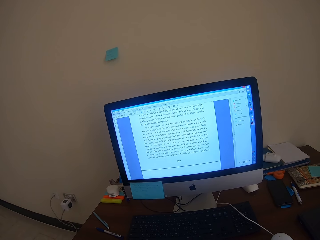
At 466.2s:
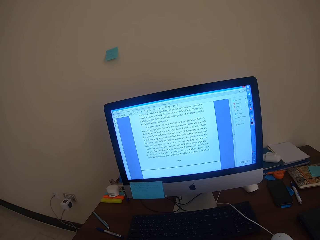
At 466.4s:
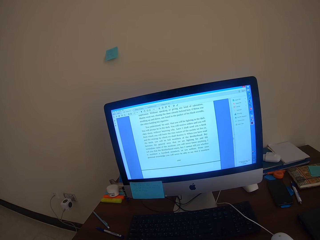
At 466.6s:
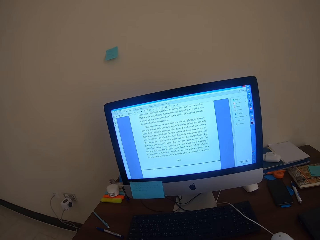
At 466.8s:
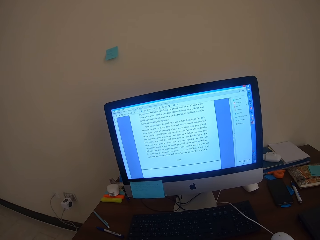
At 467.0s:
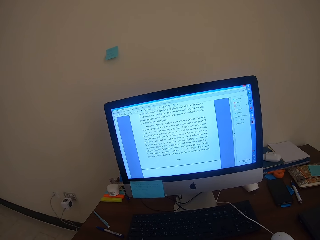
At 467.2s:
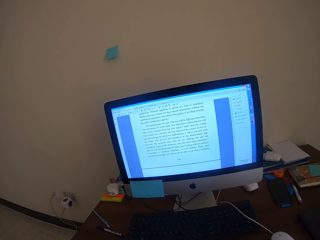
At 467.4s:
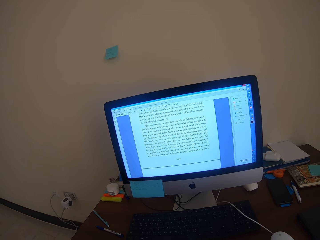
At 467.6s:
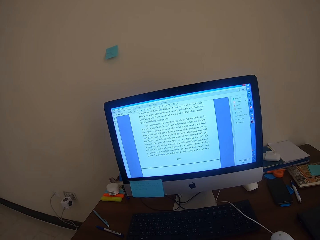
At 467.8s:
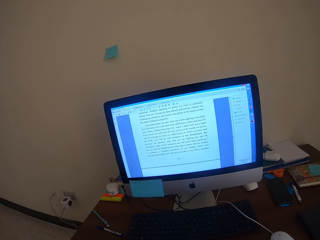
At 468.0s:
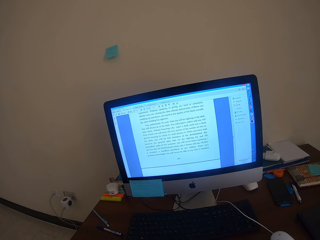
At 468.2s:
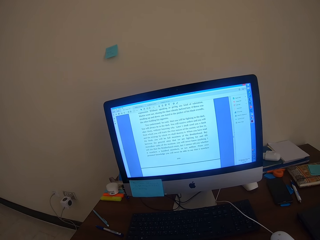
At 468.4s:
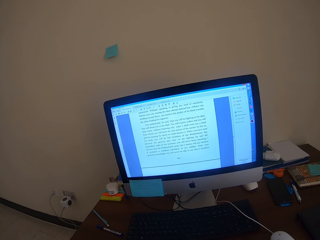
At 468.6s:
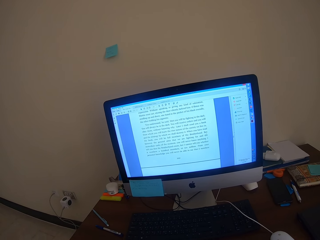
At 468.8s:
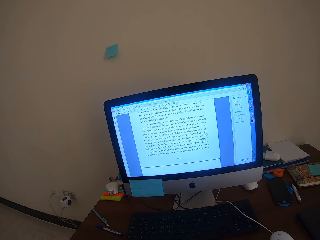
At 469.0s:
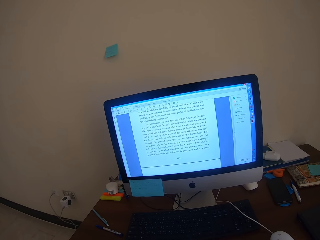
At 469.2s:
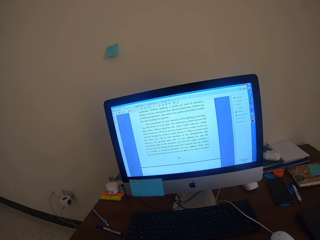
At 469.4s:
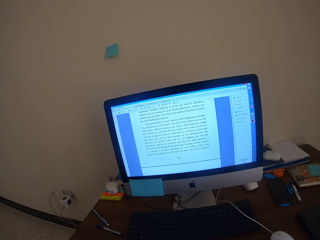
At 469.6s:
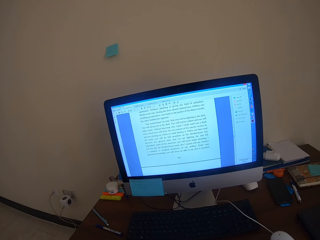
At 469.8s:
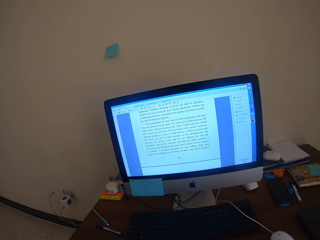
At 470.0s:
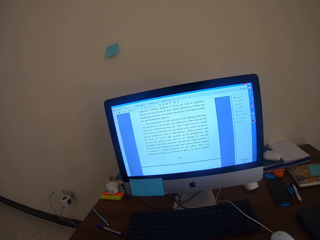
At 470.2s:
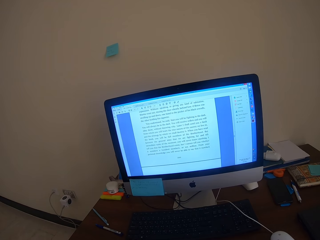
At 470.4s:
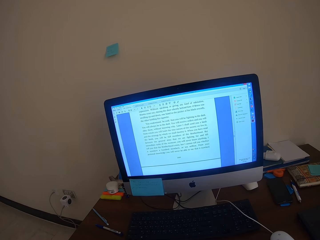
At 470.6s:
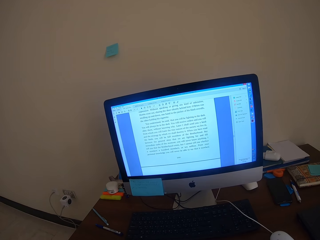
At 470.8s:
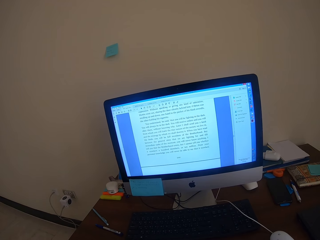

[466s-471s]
The camera wearer studies in the computer.

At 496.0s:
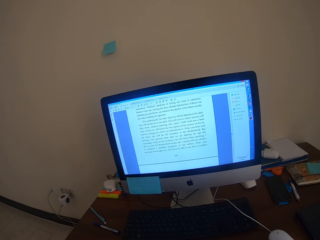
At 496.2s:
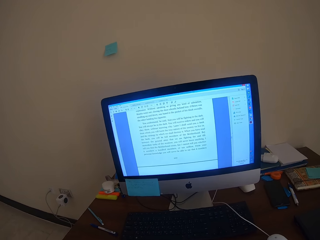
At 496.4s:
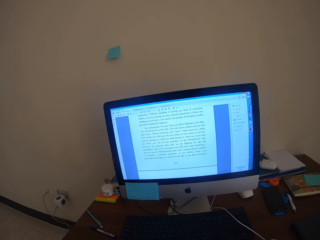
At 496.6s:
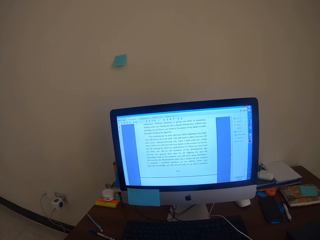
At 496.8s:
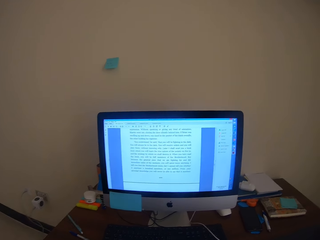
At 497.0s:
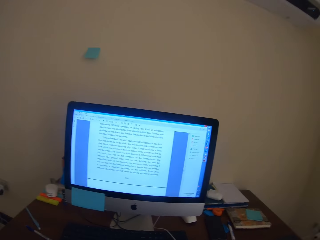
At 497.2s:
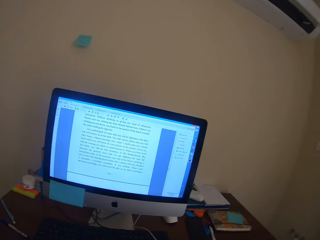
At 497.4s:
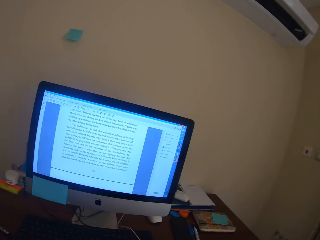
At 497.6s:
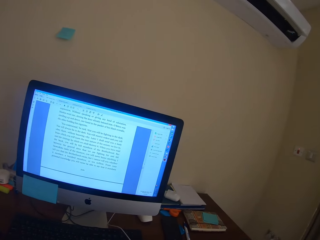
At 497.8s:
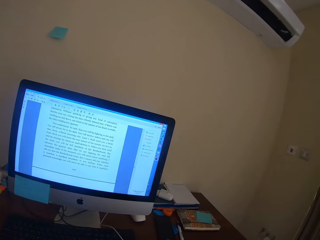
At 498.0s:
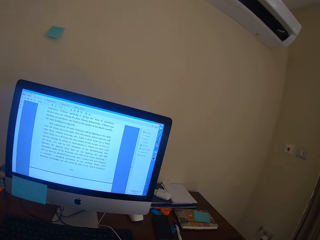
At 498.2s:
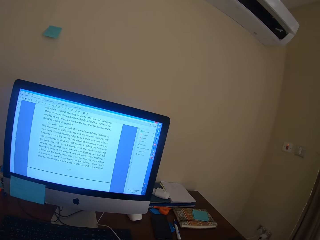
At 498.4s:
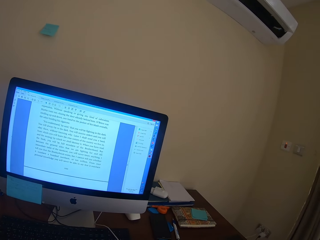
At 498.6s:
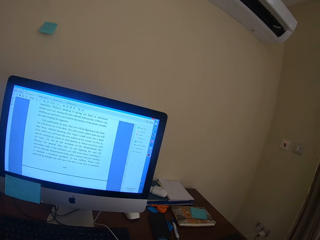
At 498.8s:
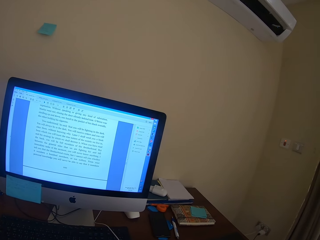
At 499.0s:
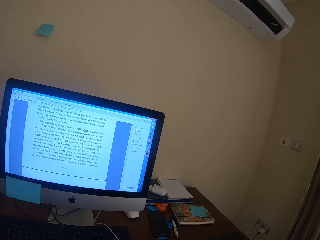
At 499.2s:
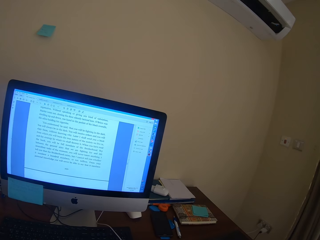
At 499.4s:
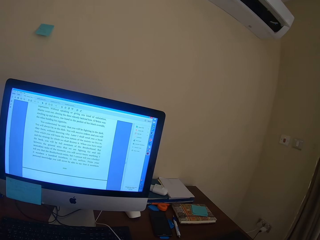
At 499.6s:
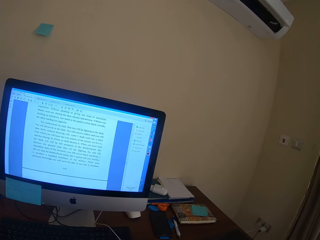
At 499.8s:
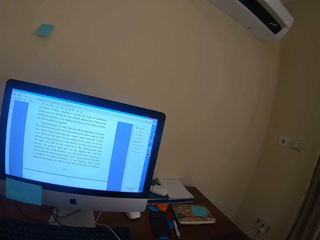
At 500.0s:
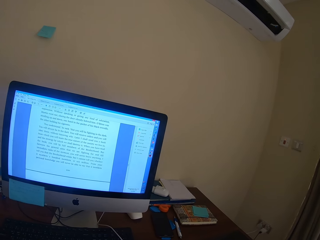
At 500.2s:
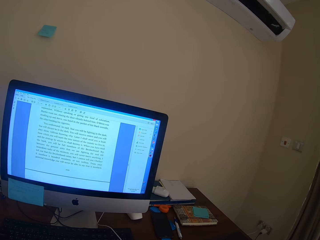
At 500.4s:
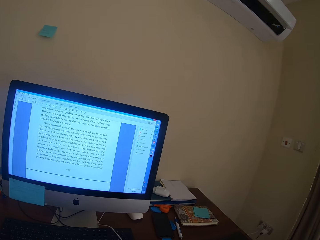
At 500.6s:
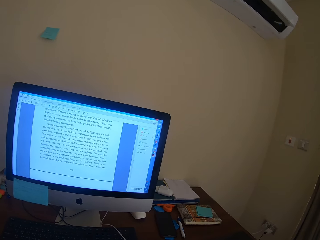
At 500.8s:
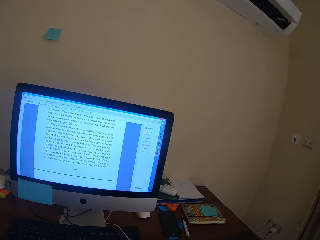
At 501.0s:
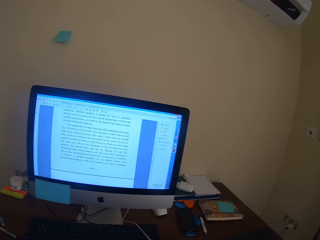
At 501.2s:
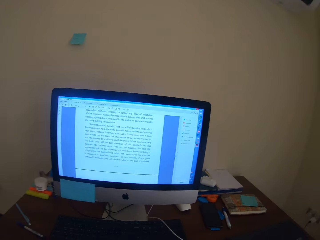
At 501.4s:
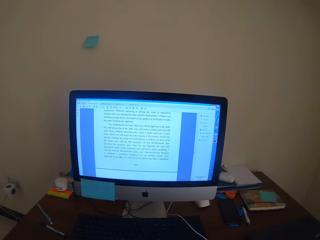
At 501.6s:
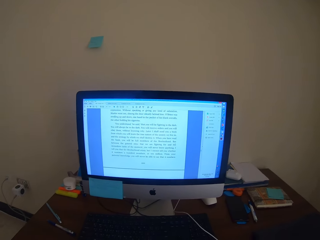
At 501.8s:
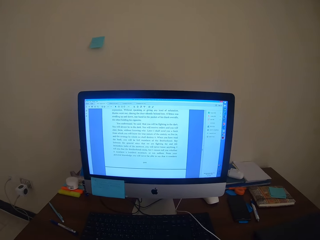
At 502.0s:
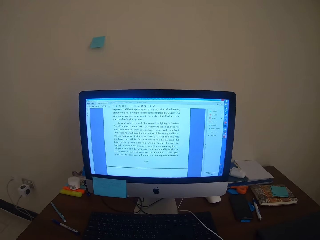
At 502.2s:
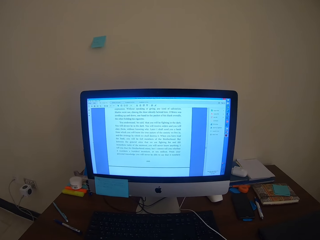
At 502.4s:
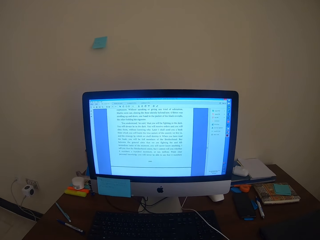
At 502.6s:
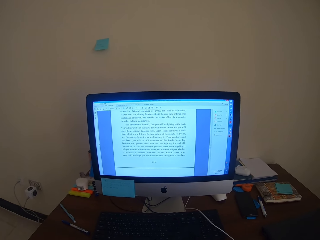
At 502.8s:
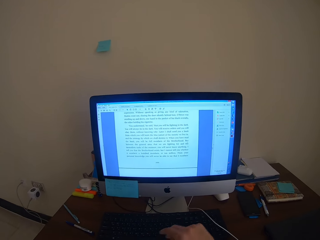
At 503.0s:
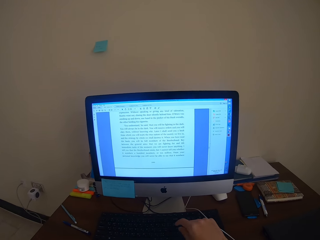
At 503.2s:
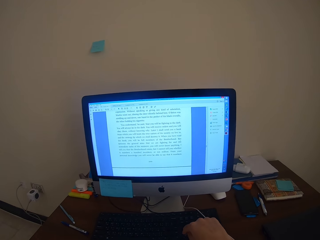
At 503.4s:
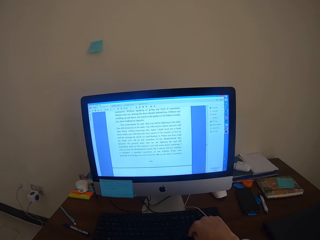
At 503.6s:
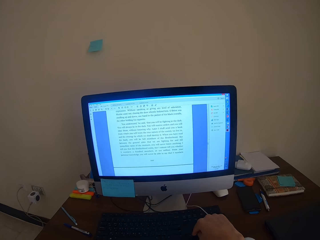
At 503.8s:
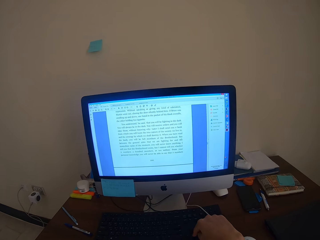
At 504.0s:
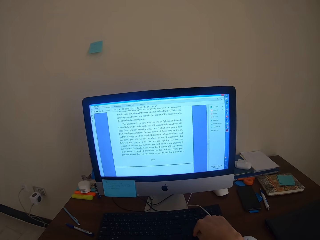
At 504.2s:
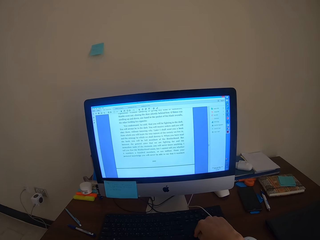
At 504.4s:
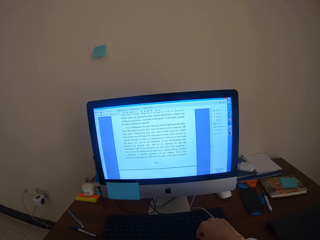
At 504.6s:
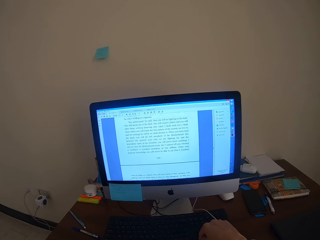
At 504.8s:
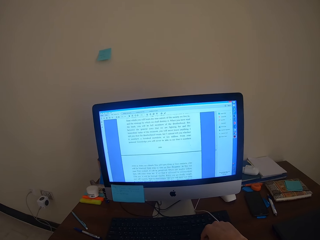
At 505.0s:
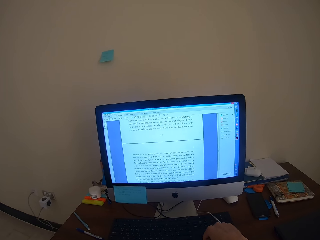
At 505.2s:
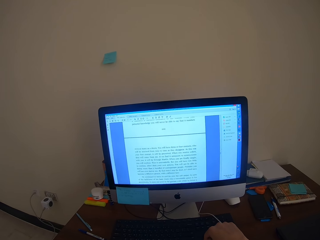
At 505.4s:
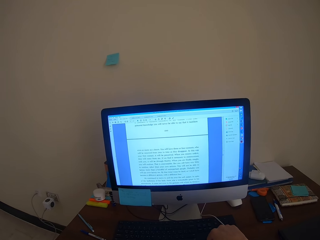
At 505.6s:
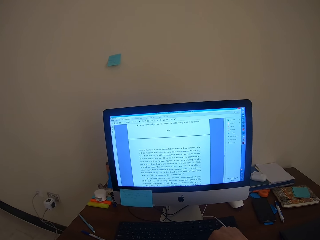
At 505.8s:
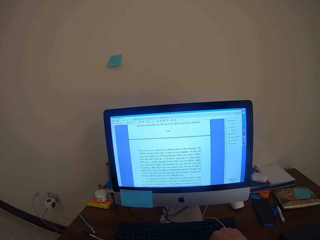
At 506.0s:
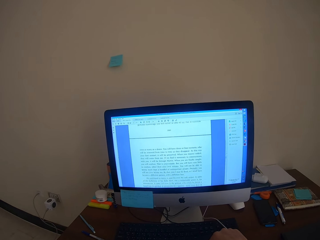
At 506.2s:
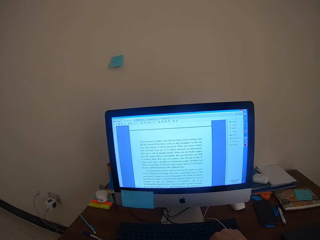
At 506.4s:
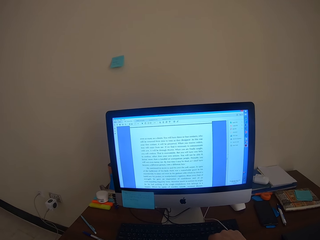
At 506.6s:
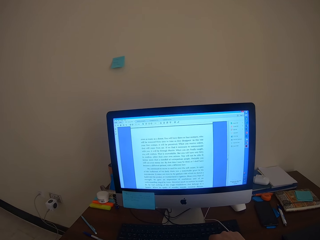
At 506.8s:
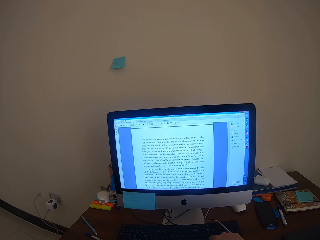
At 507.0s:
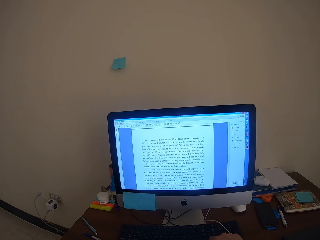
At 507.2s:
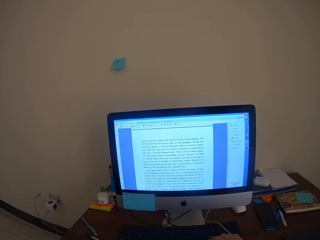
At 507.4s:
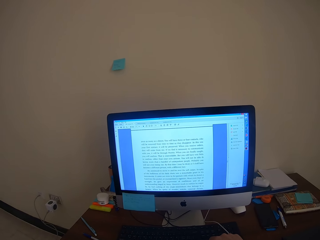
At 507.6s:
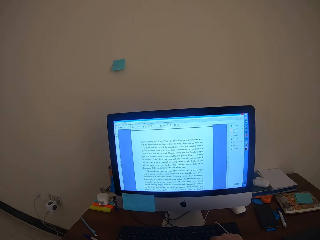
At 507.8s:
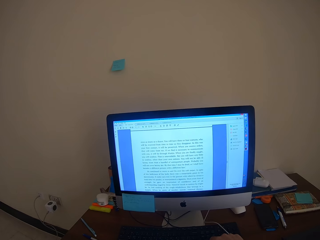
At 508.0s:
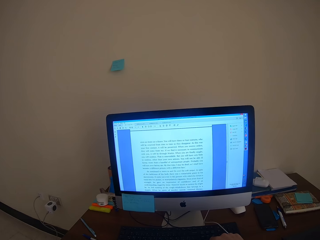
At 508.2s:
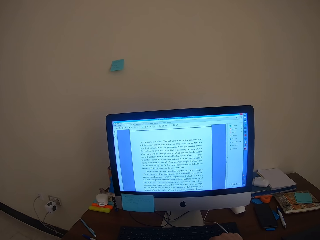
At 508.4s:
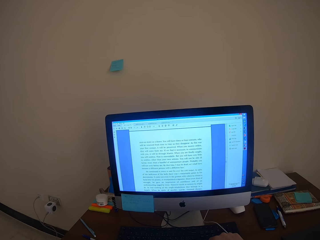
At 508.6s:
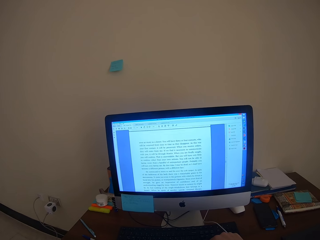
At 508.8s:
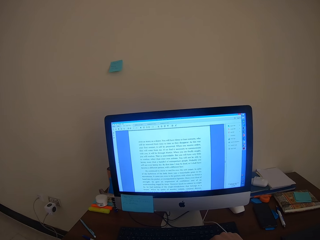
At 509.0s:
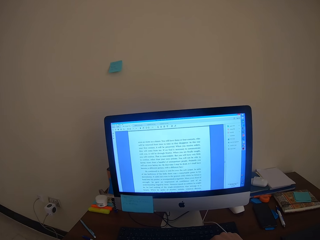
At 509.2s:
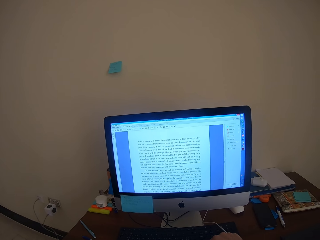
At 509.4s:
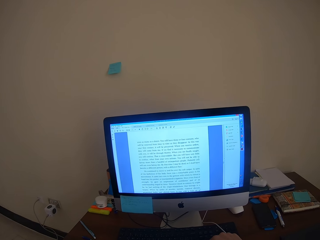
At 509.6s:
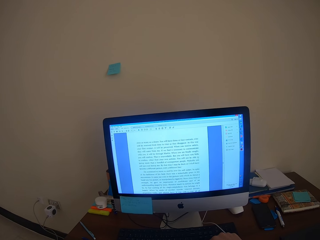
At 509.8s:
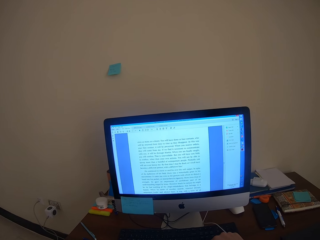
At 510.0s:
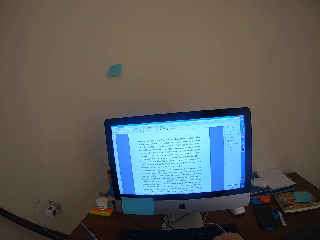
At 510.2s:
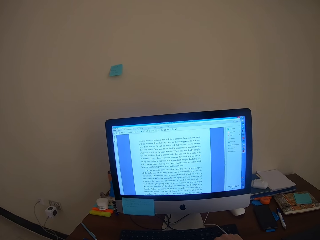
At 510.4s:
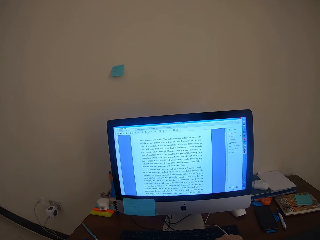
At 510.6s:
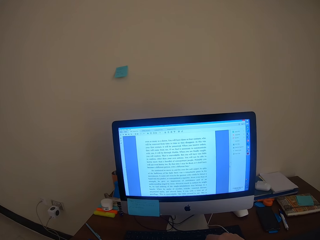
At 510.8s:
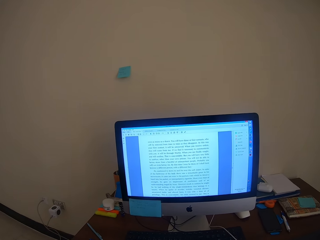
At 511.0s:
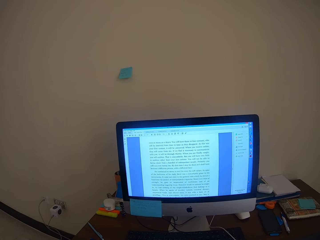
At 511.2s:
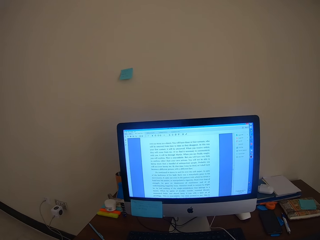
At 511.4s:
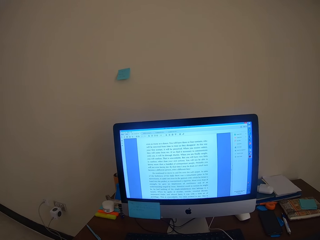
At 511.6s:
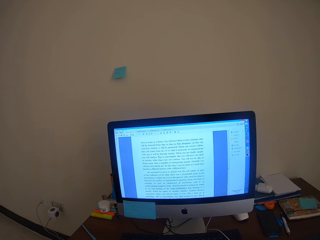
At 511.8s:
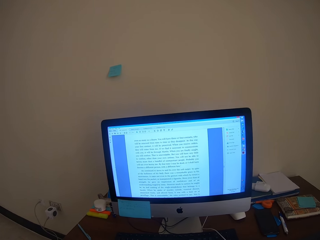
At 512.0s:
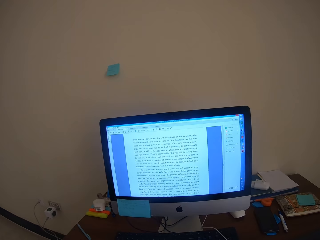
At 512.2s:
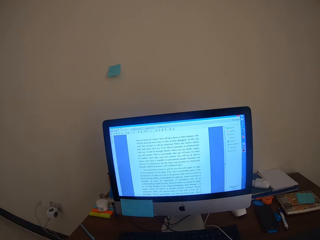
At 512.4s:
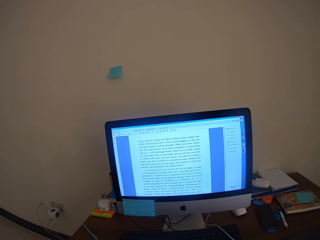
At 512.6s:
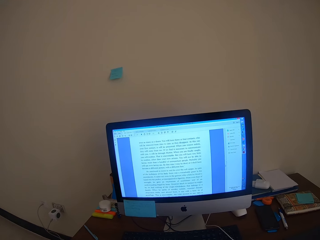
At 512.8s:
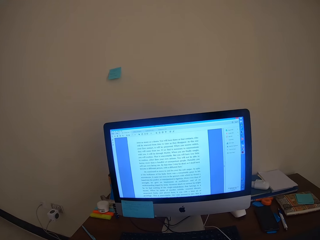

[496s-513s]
The camera wearer looks around. He scrolls in the computer with his hands.
